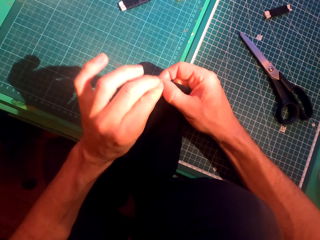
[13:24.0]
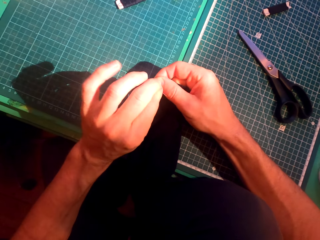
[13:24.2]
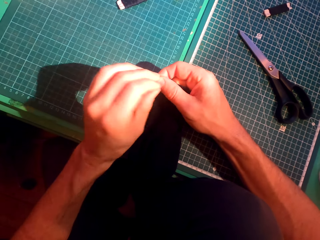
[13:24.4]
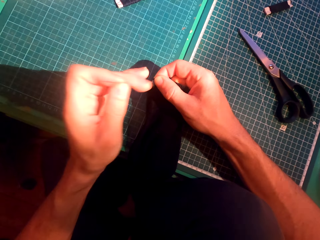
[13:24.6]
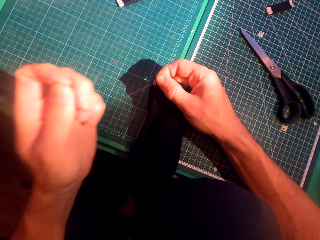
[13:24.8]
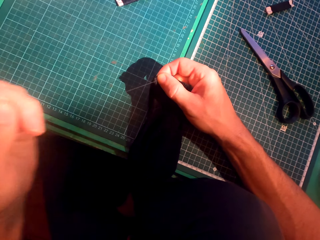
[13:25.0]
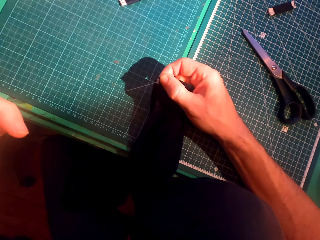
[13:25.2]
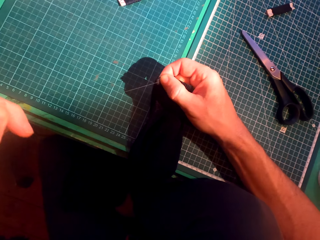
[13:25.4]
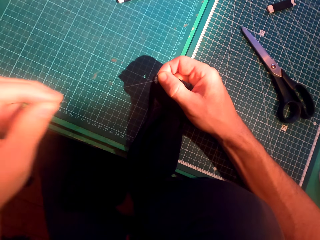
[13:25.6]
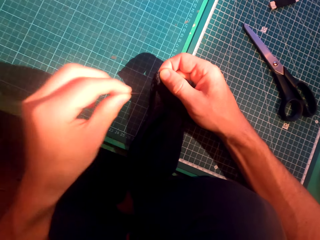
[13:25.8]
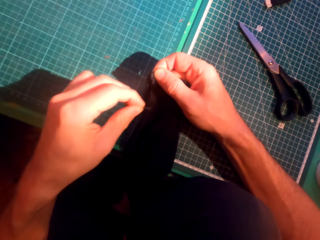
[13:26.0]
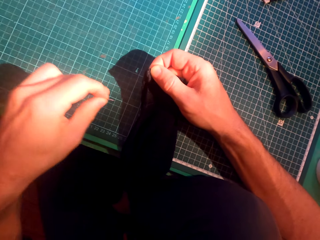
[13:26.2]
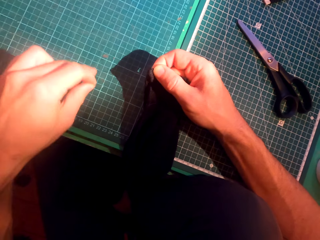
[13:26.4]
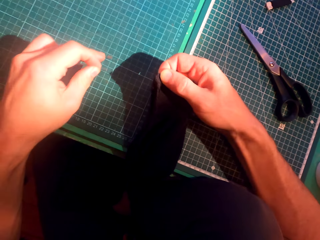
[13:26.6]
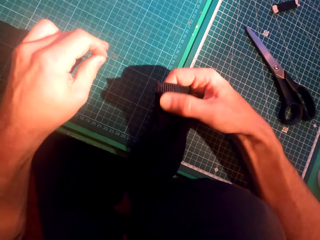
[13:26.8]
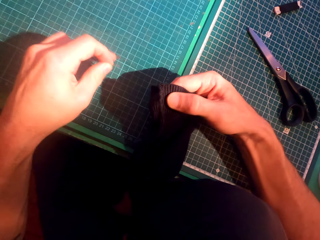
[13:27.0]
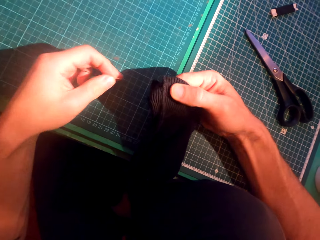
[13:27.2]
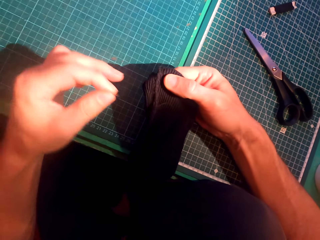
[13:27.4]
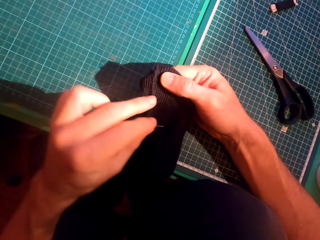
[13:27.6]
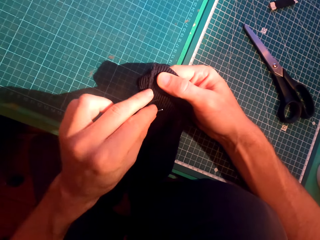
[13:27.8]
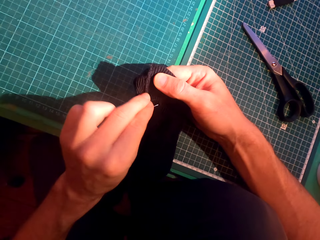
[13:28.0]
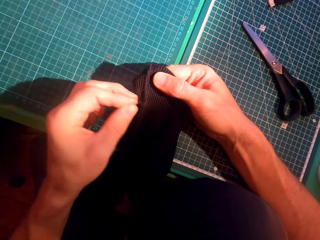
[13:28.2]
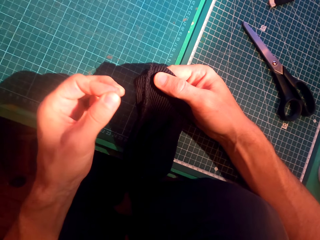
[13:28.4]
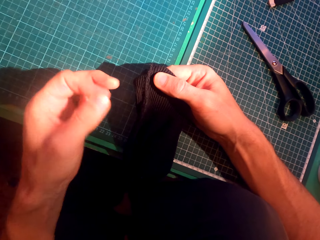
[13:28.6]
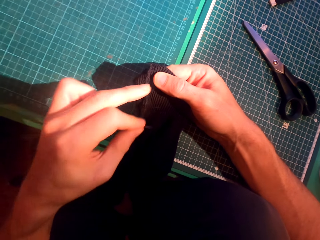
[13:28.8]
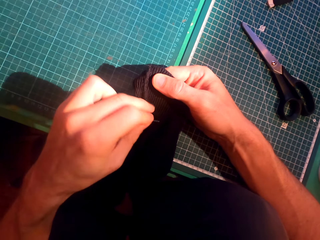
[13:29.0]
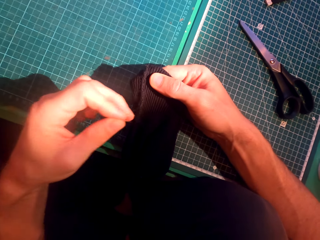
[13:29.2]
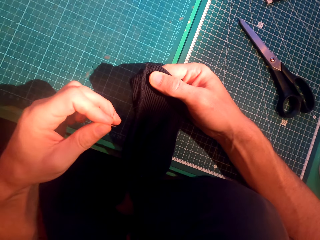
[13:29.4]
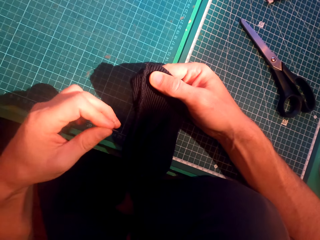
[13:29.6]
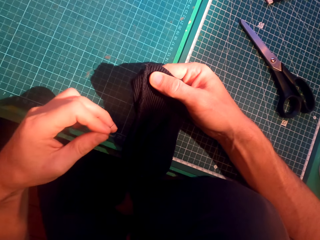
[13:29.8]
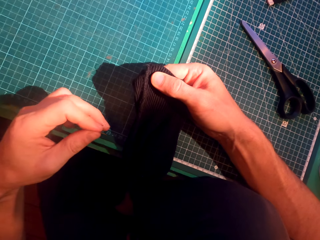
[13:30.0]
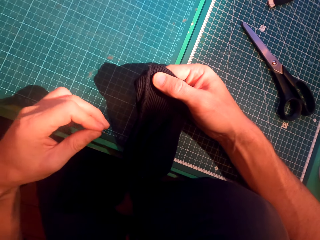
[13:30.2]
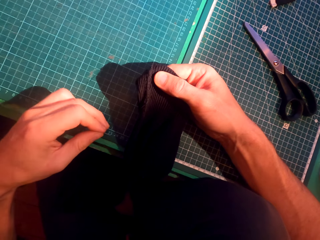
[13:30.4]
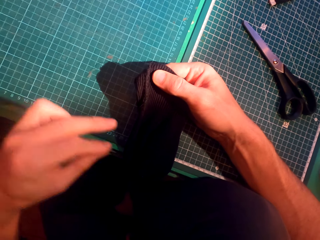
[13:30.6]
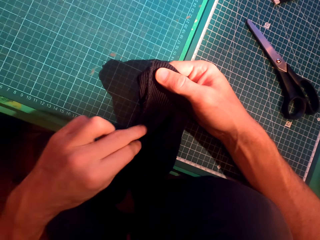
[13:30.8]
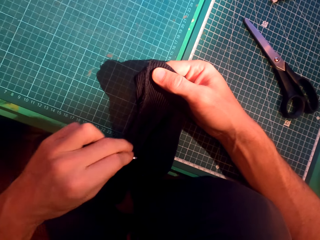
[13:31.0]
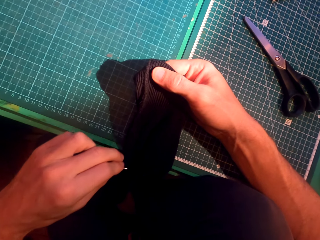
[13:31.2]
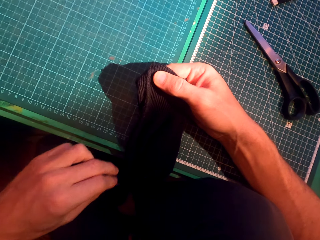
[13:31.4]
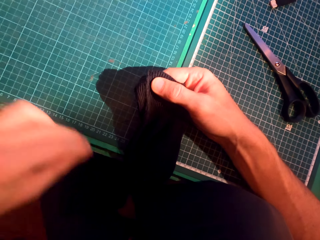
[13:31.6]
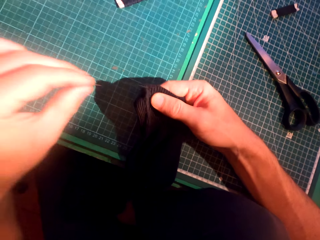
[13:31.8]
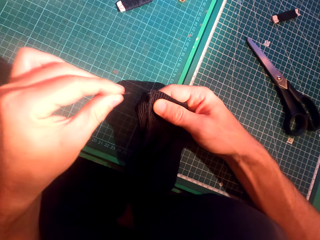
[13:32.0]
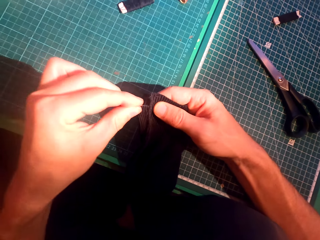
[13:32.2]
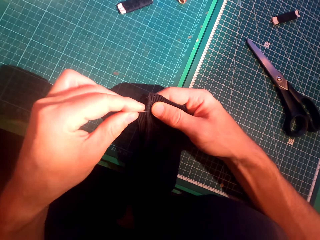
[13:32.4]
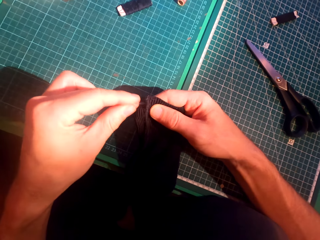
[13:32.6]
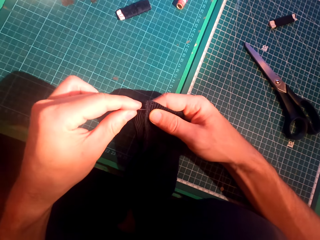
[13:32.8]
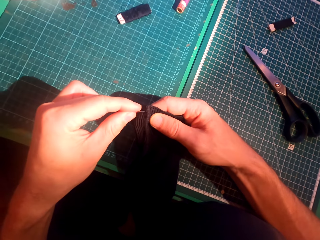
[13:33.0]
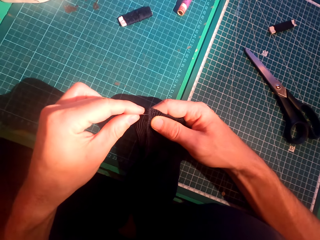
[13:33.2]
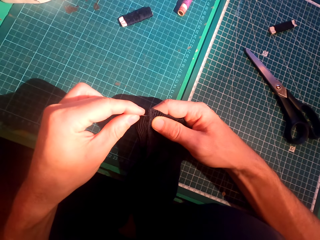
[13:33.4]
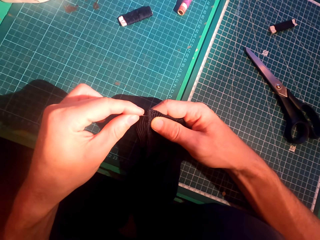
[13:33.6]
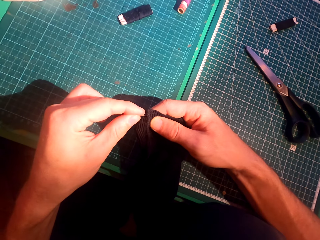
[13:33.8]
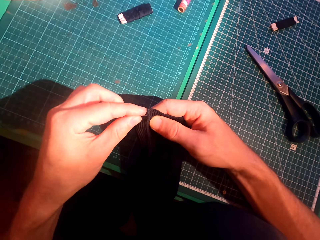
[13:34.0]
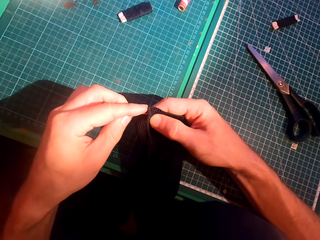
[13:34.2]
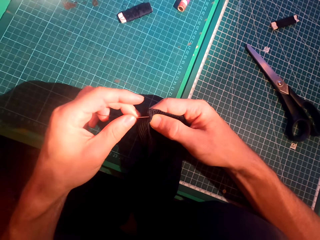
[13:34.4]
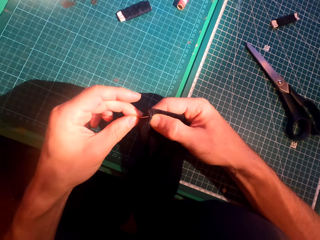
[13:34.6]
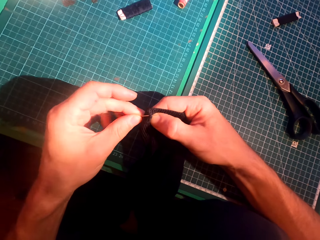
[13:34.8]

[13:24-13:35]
The camera wearer straightens a thread. They insert a needle in a sweater.

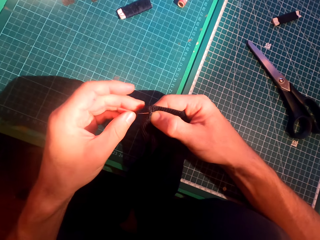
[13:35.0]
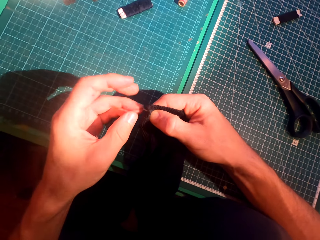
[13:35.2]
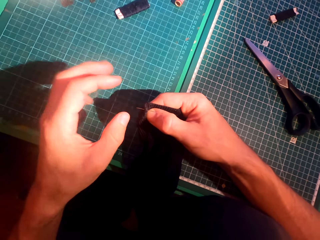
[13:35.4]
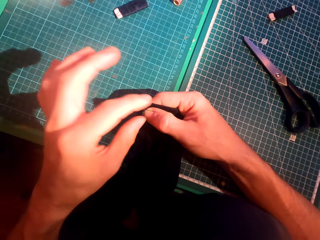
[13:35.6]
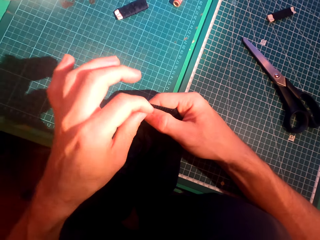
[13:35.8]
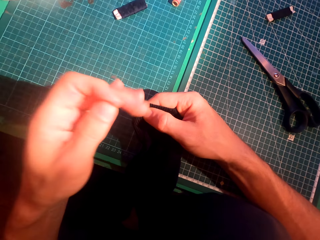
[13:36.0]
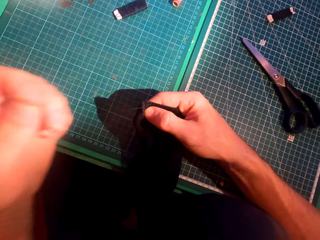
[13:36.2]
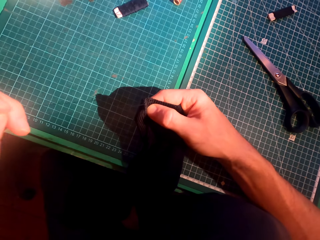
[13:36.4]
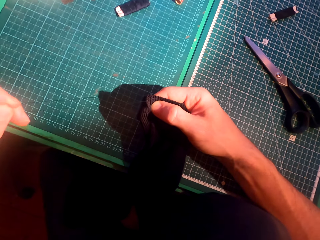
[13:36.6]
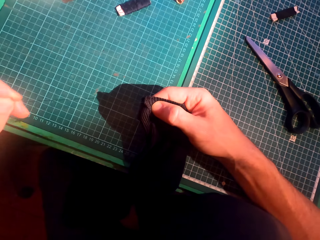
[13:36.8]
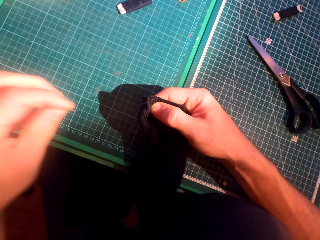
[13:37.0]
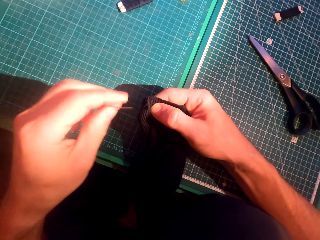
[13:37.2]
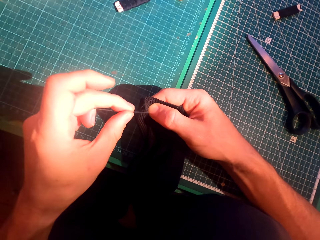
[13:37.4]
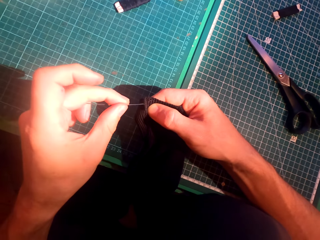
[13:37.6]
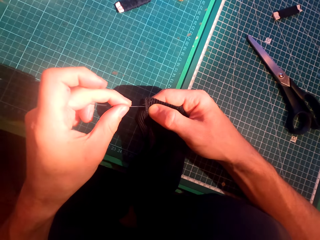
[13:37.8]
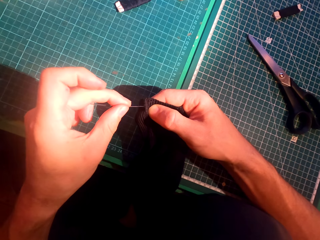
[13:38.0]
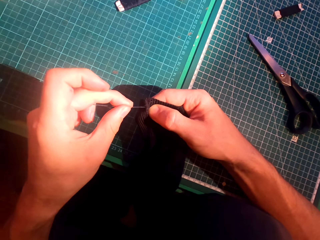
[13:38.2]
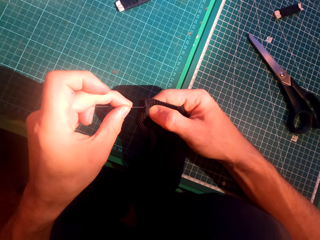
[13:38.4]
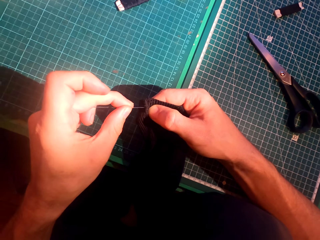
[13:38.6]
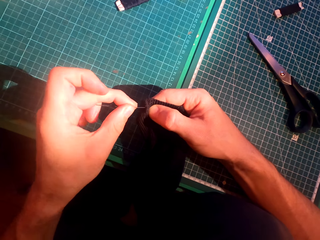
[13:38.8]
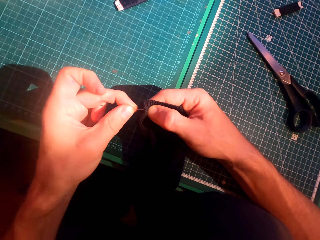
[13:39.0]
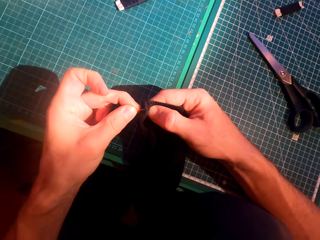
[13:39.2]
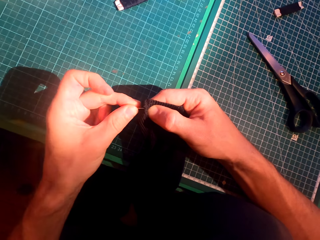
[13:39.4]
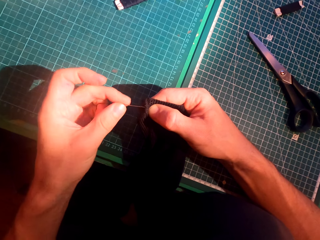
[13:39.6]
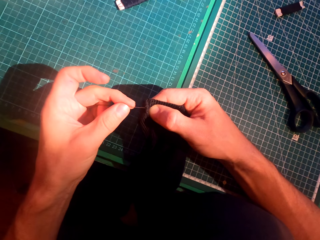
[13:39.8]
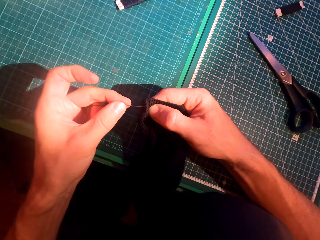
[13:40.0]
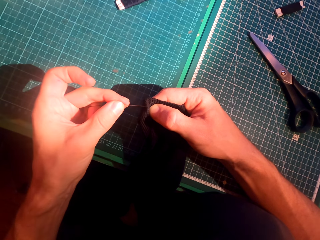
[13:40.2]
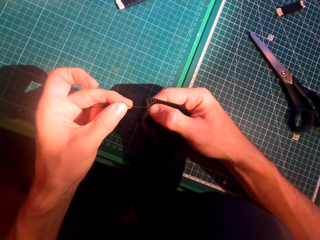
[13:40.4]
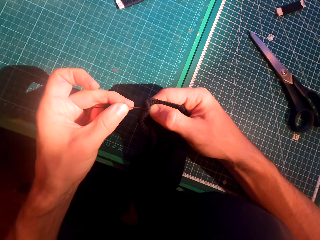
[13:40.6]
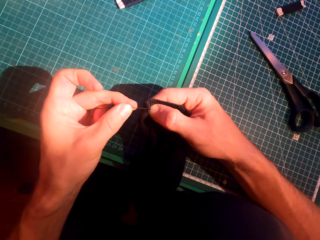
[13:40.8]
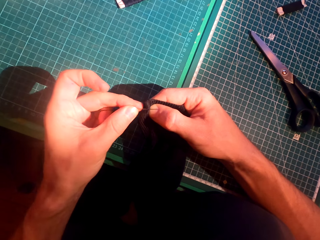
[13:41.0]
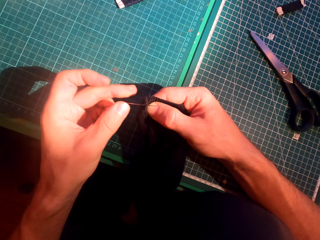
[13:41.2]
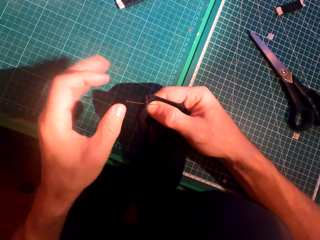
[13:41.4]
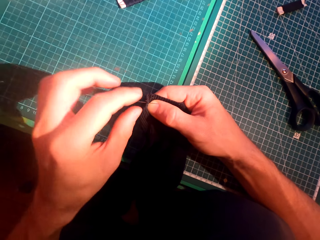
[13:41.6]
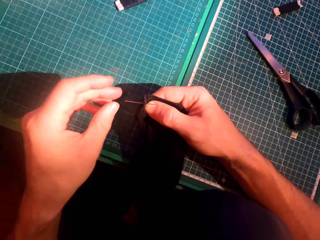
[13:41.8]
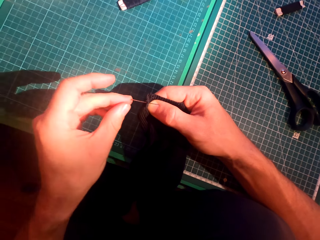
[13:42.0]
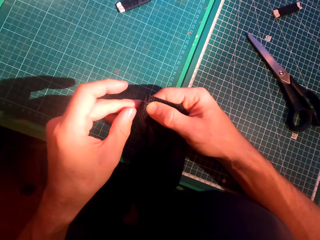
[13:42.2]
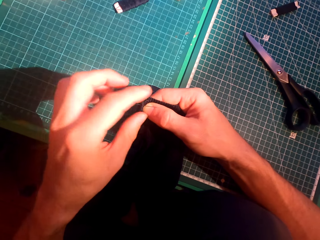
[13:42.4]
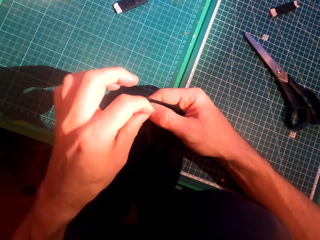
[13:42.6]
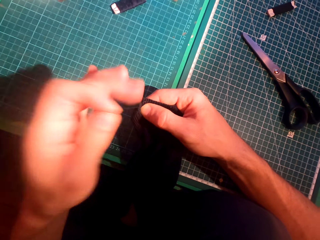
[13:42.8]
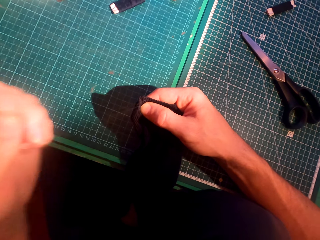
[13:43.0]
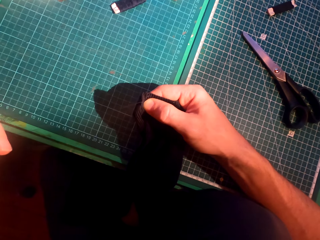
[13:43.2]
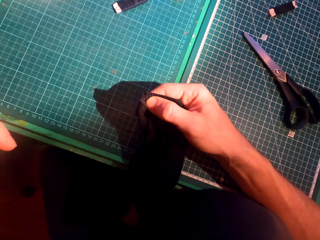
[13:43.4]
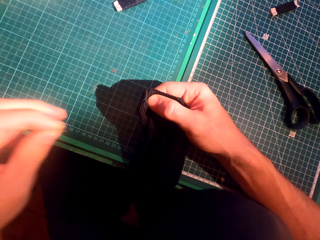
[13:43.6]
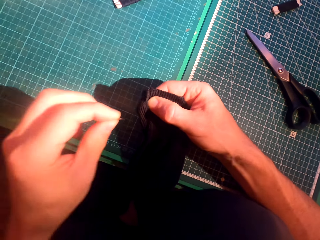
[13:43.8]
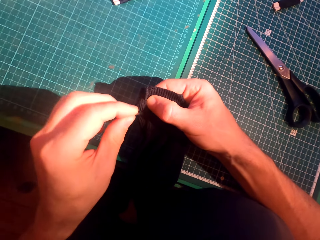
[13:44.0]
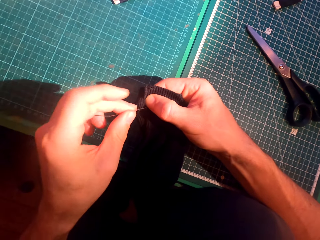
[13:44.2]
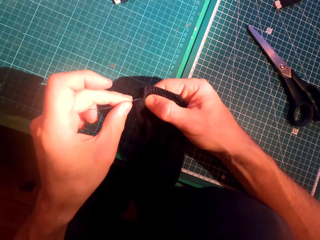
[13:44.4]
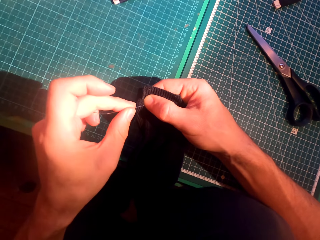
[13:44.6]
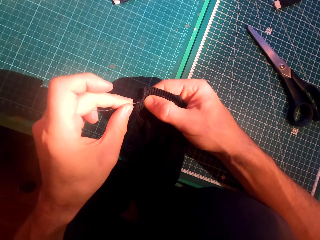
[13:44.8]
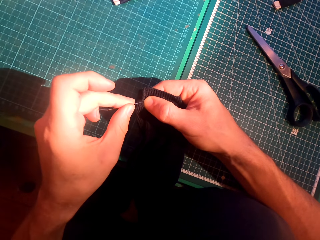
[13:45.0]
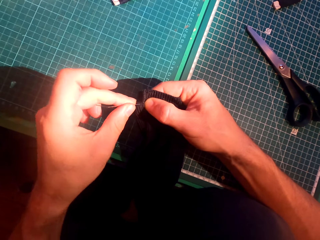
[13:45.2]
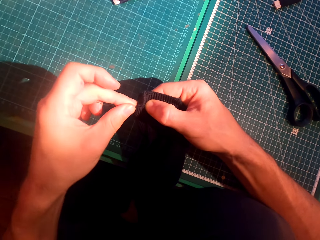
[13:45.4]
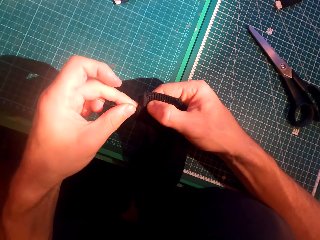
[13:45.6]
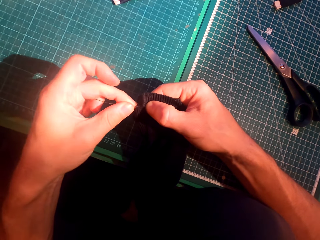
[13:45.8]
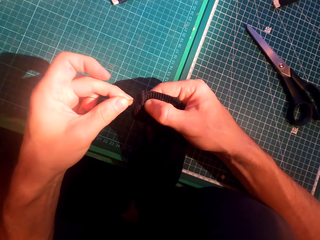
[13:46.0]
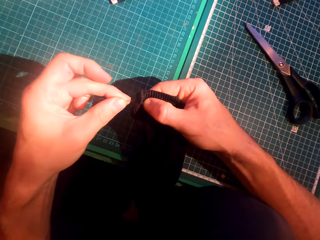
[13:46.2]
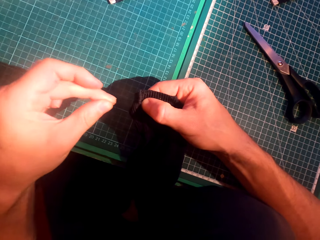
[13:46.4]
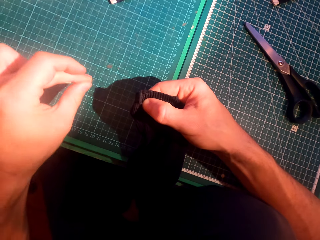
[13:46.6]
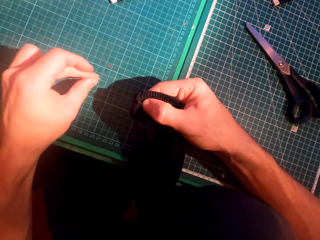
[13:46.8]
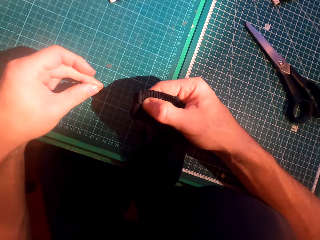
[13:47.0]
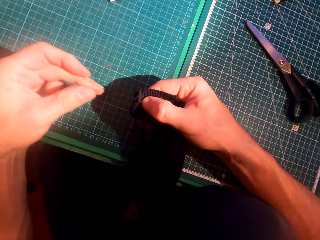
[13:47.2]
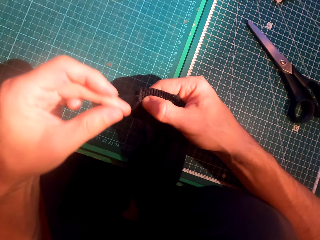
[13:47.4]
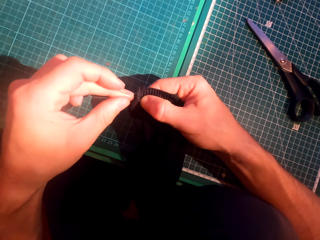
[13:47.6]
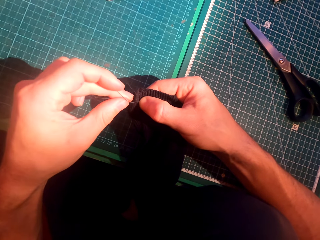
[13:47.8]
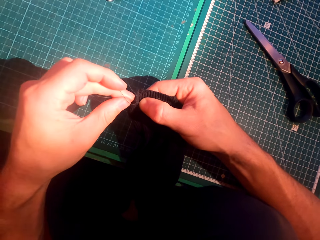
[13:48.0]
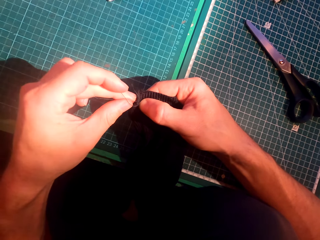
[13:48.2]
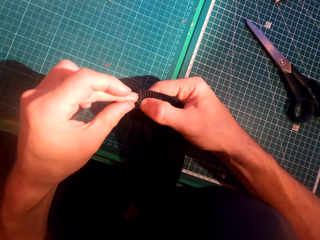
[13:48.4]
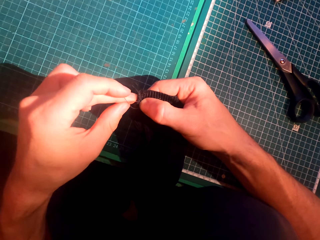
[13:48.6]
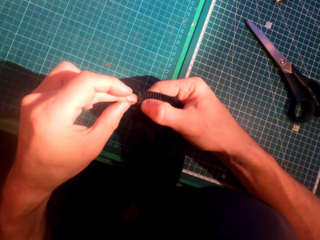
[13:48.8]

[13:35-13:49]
The camera wearer straightens a thread. They insert a needle in a sweater. They straighten the thread. They insert the needle in the sweater.
